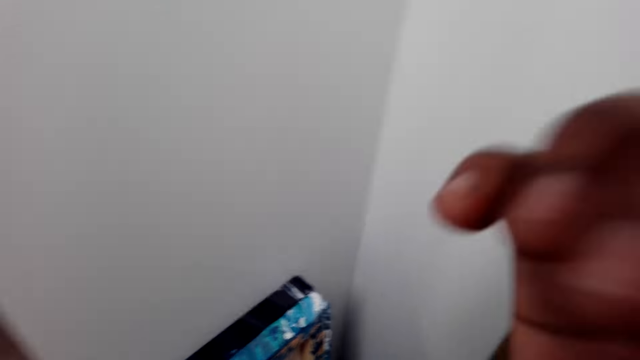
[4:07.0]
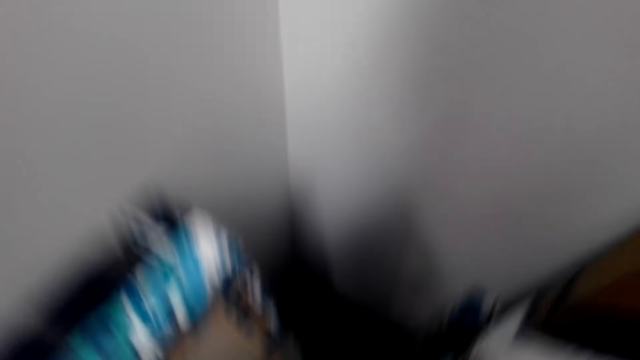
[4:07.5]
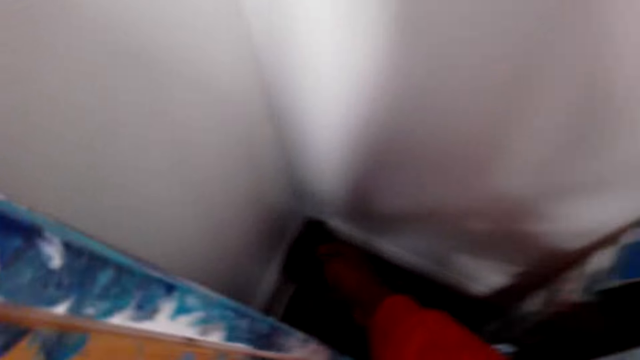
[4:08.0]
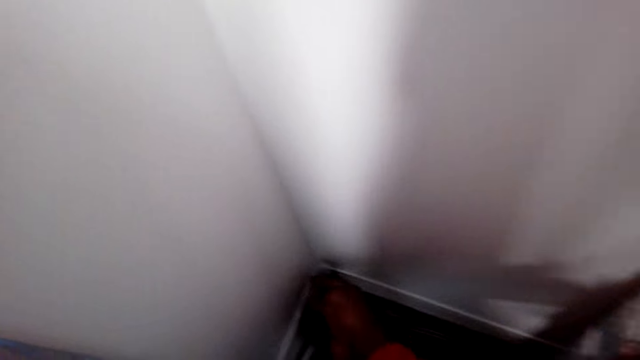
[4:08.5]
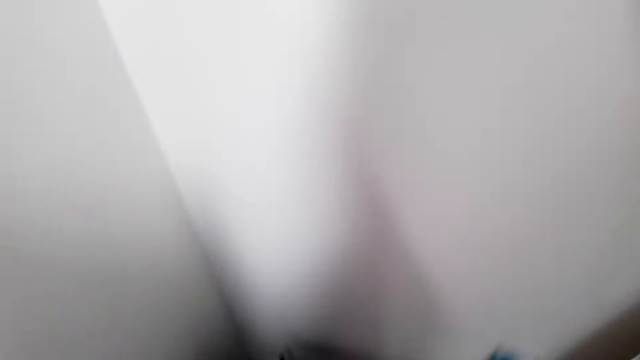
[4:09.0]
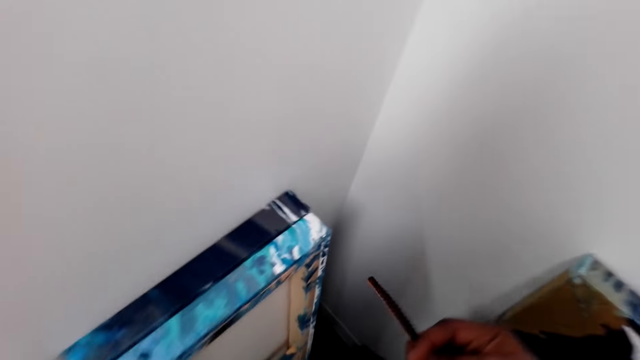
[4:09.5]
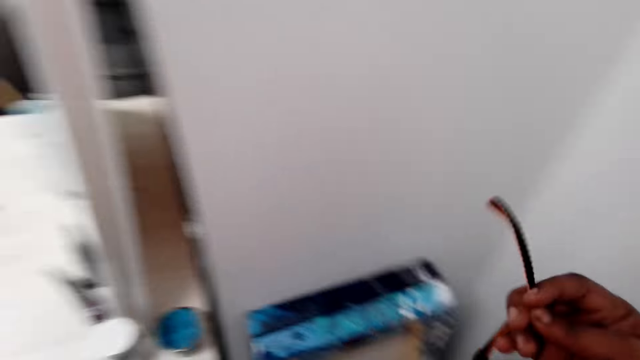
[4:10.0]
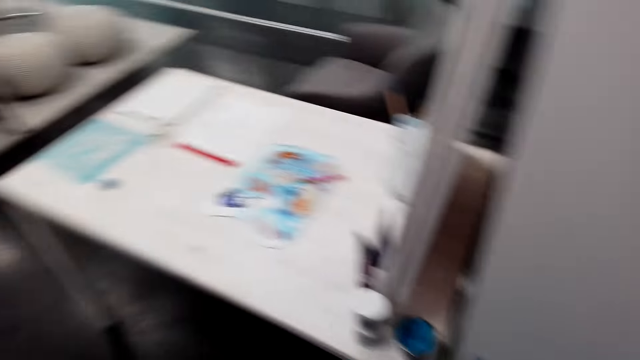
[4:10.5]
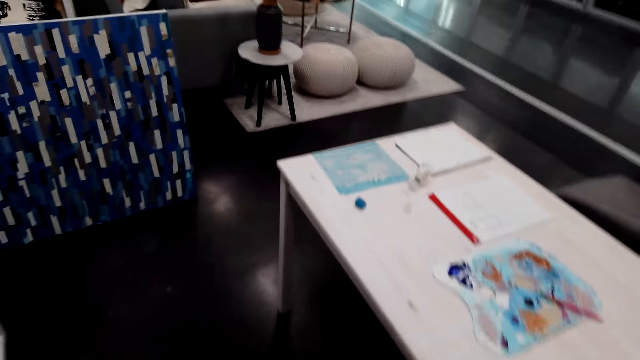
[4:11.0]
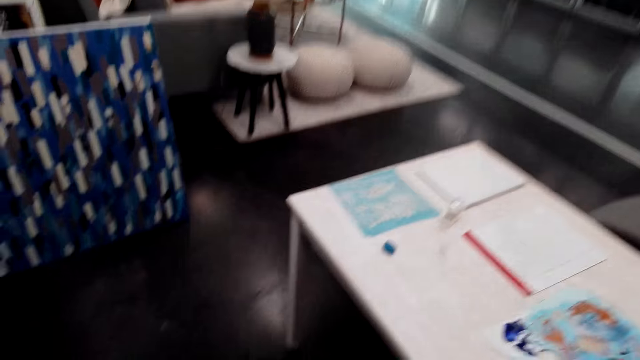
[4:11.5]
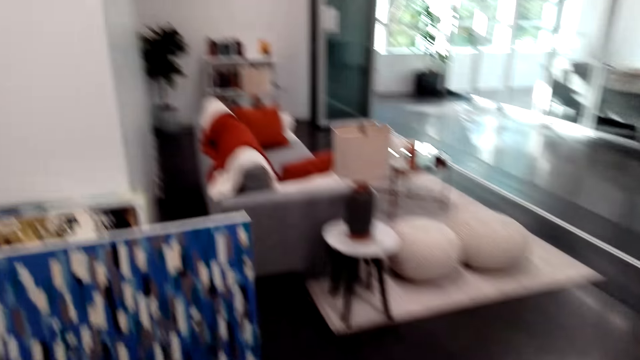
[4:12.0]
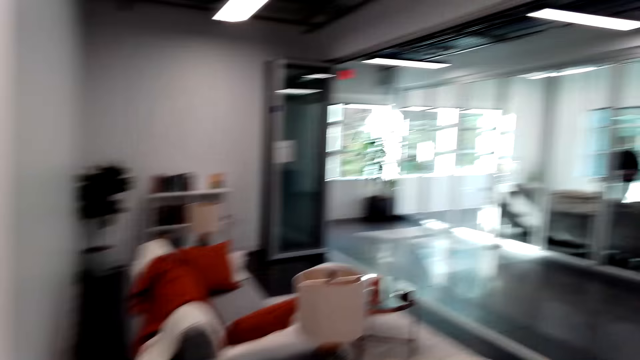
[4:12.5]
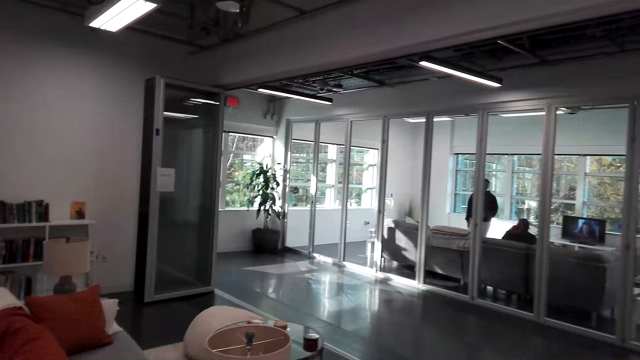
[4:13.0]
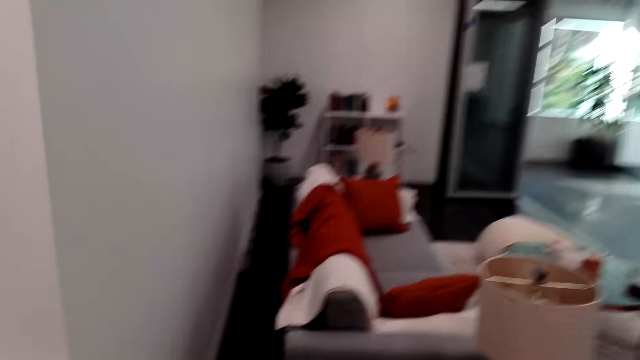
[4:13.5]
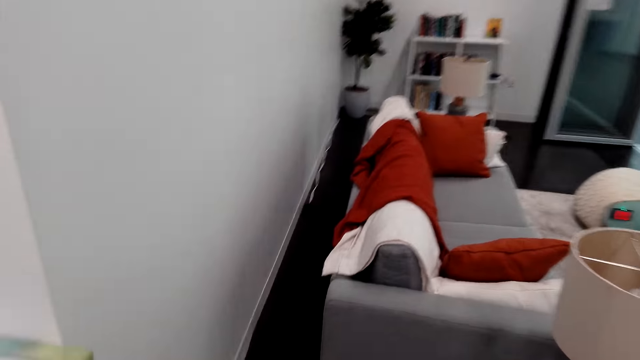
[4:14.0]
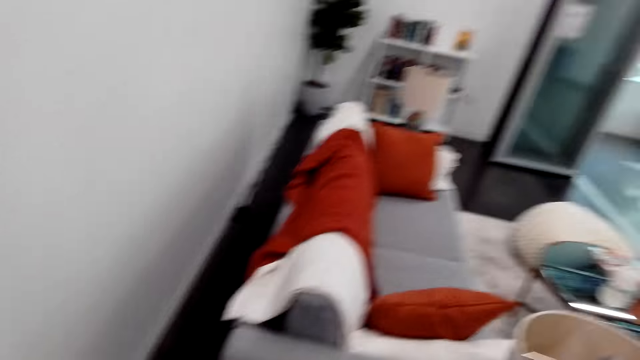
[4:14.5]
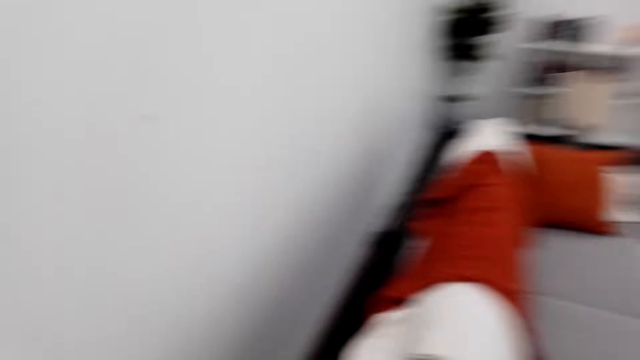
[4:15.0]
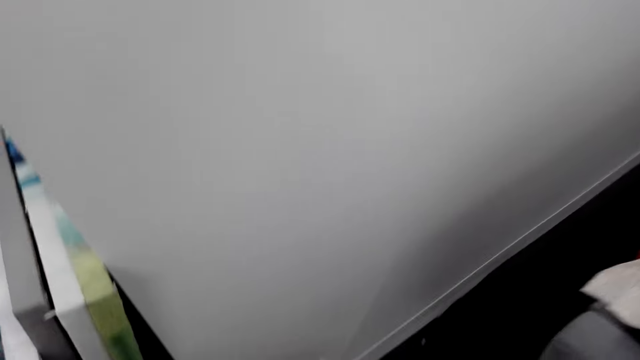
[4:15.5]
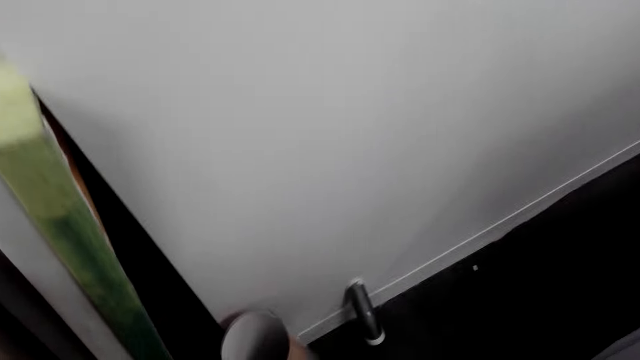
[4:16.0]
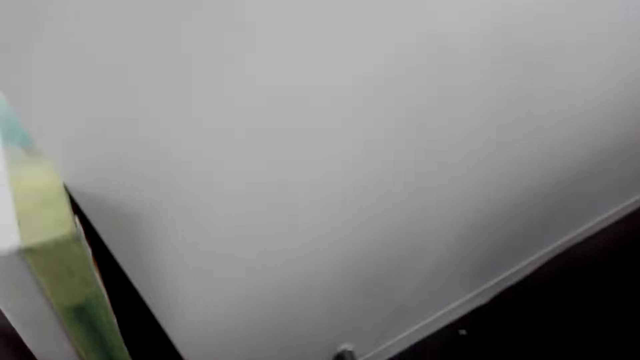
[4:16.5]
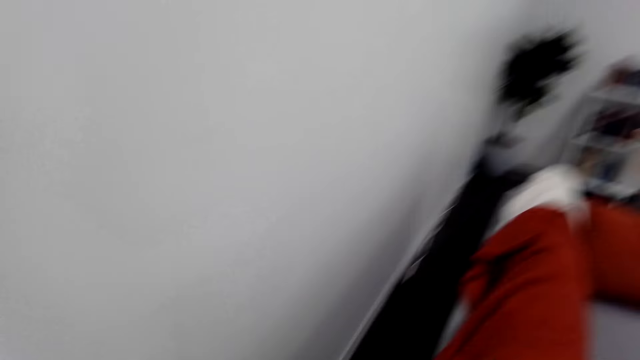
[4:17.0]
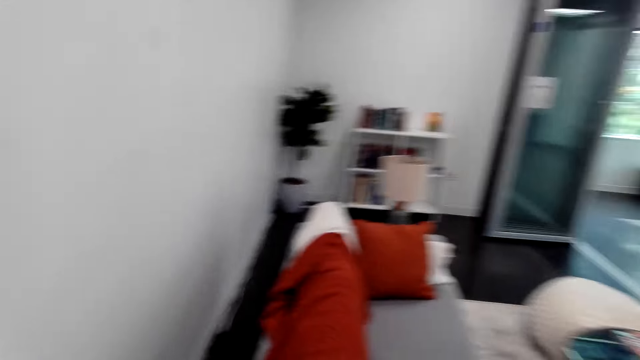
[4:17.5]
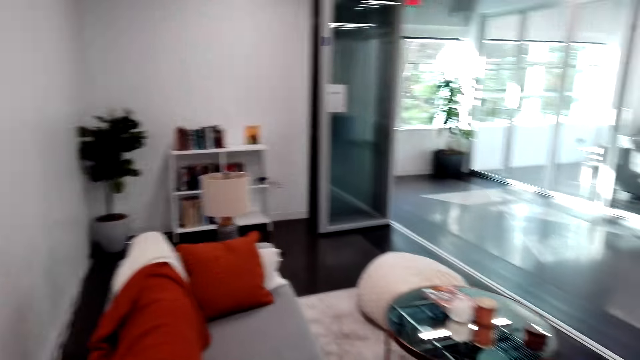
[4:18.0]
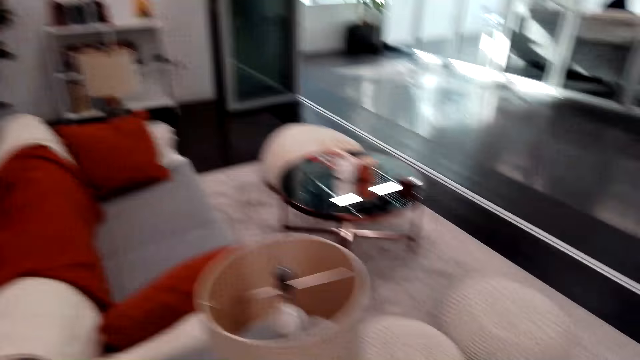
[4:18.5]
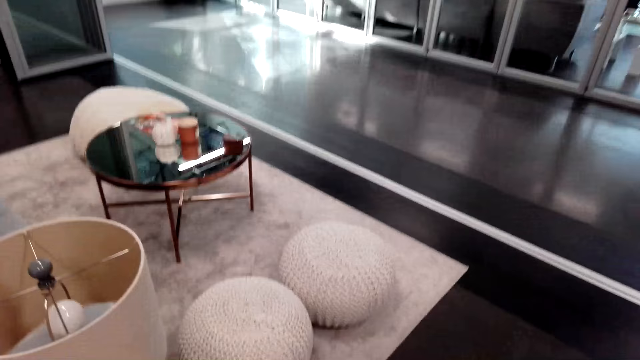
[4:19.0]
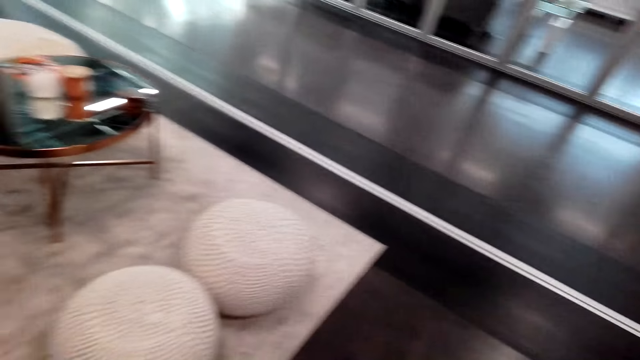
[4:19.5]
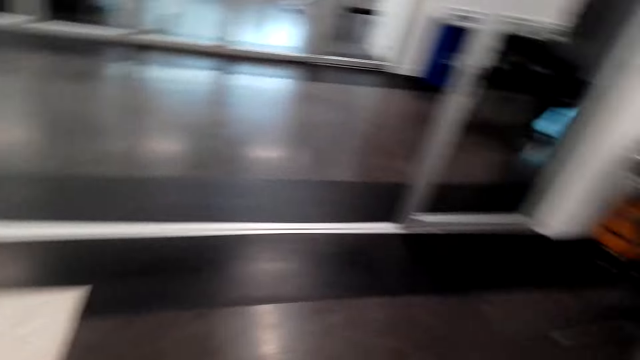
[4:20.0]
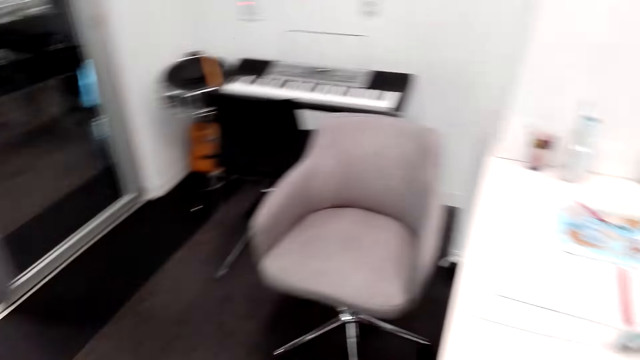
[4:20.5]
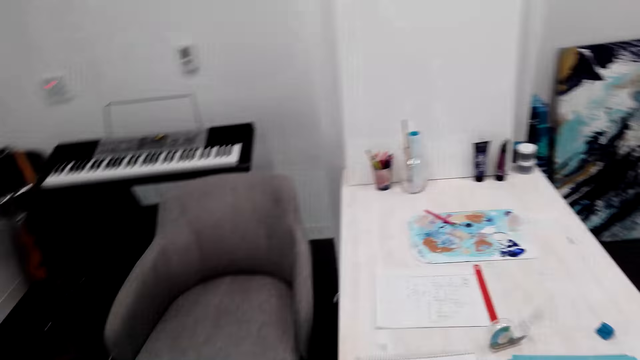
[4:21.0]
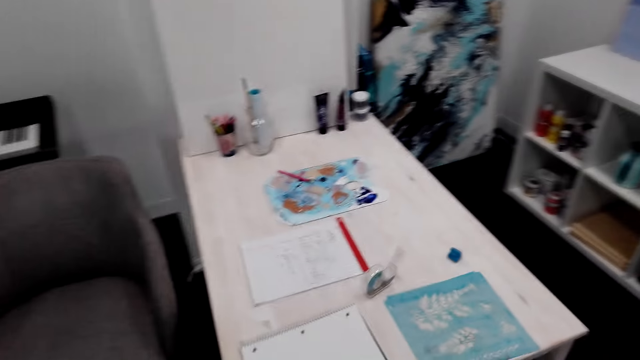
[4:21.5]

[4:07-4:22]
The camera wearer scratches the face. They bend on the floor and pick up something from the floor. They look around the hotel. They walk around the hotel. A man walks on the floor. The man talks to the camera wearer. The camera wearer walks on the floor. They look around the room.

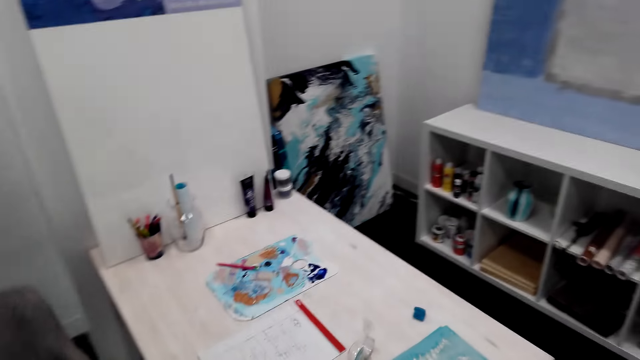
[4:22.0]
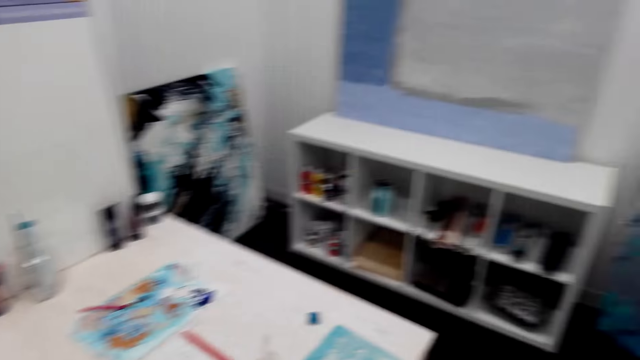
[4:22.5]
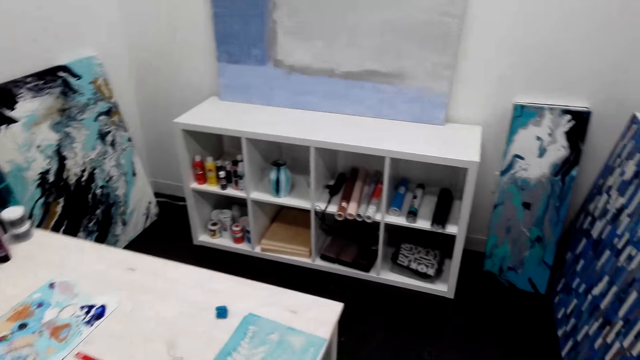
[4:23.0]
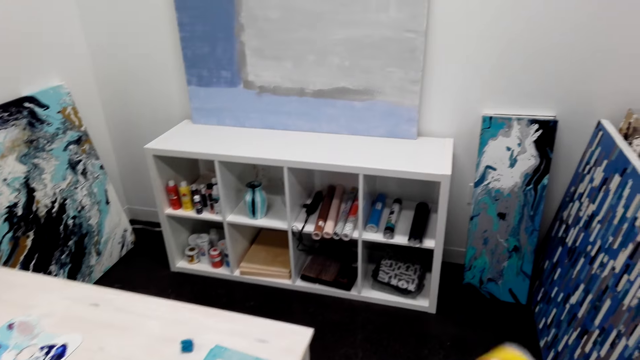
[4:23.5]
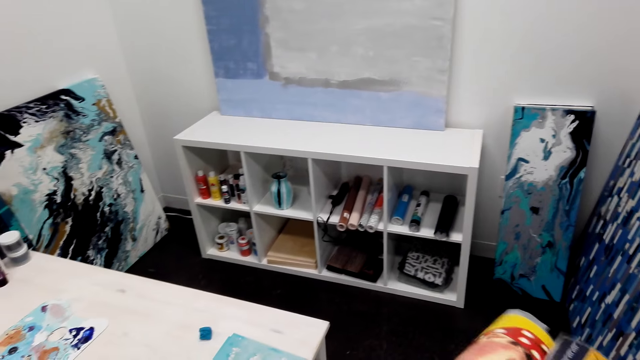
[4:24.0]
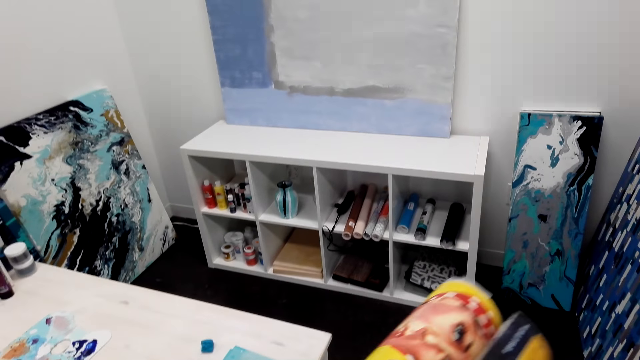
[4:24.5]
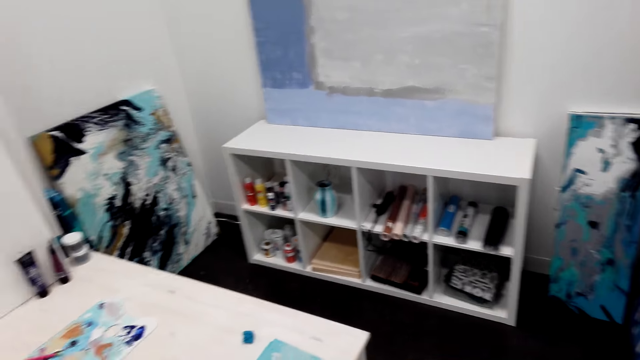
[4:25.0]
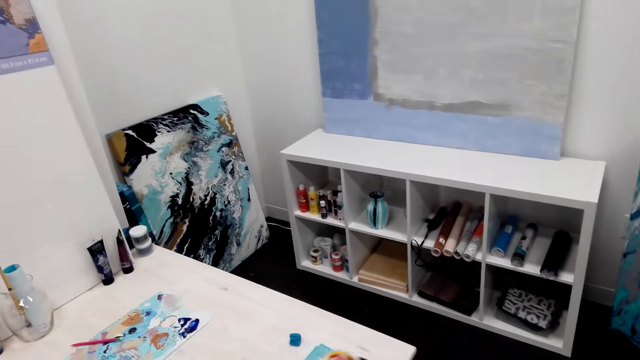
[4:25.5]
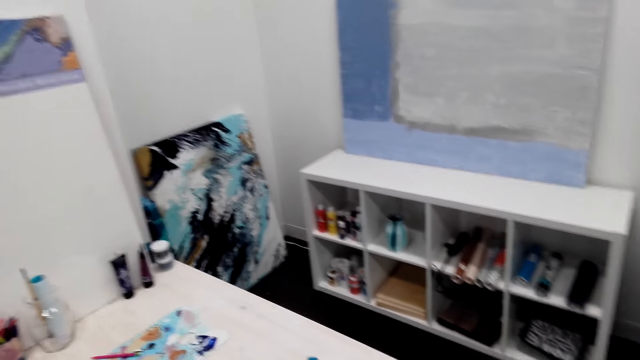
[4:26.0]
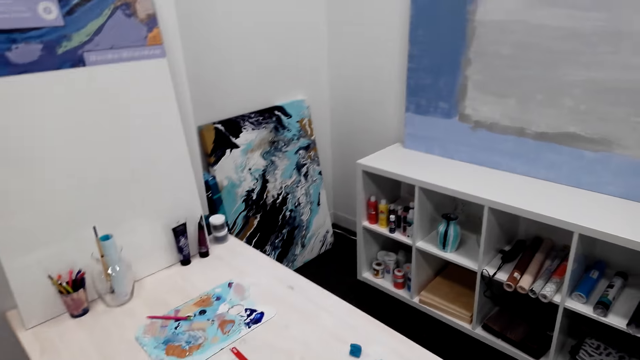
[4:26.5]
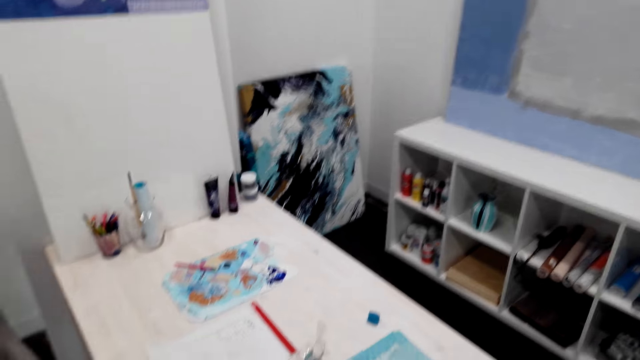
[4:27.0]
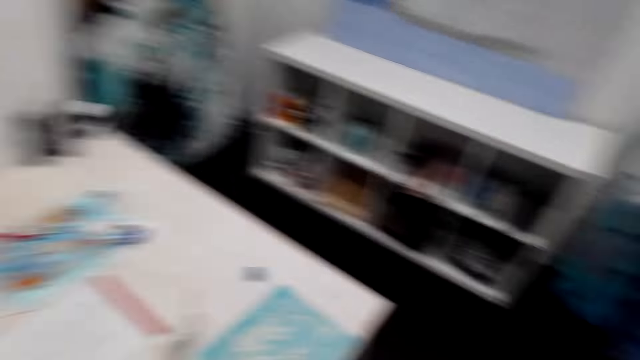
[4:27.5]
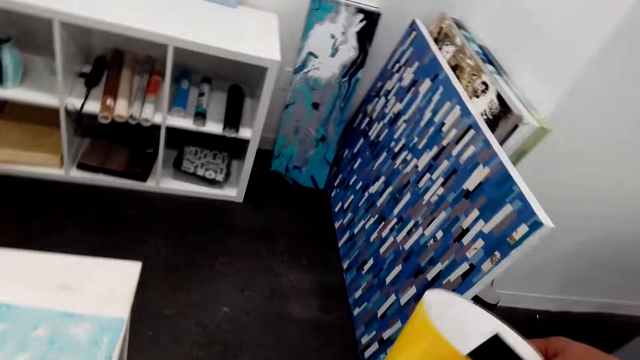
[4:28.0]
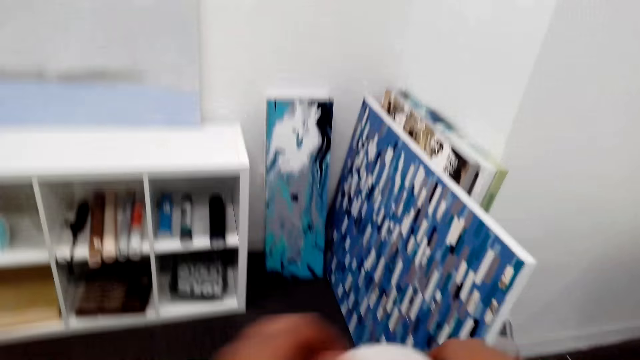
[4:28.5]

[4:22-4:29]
The camera wearer unrolls the picture in his hand. He moves paper in his hands. He moves the paper roll in his hands.
